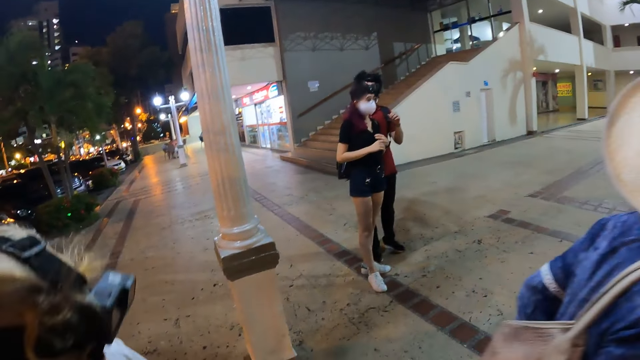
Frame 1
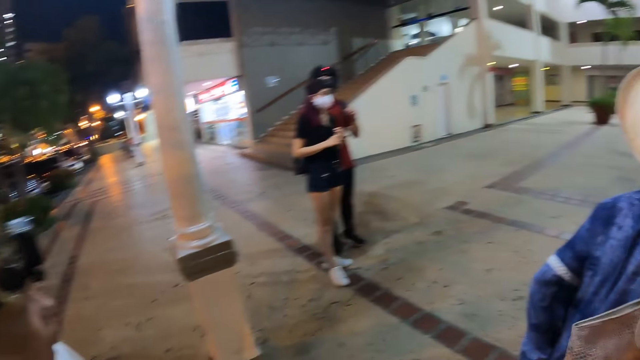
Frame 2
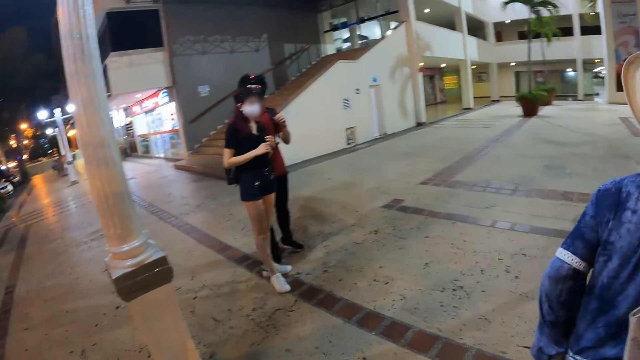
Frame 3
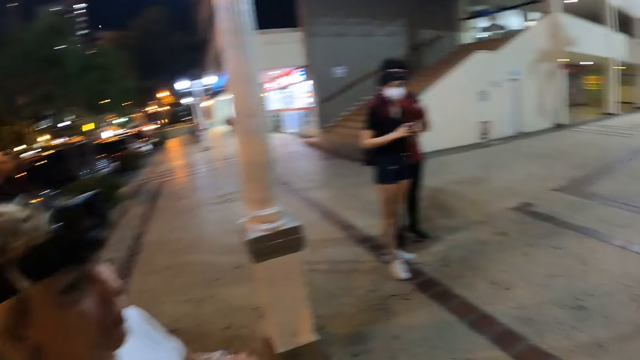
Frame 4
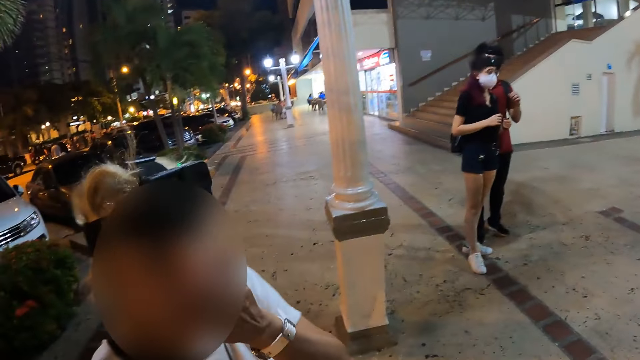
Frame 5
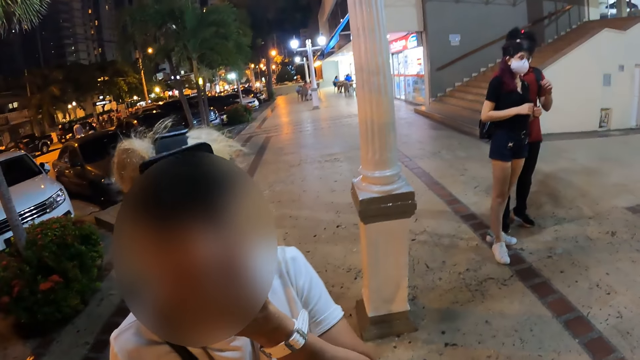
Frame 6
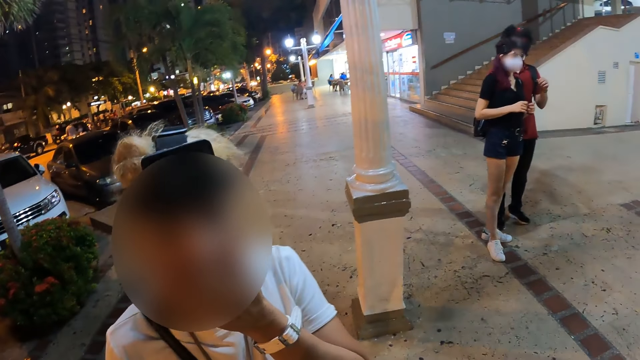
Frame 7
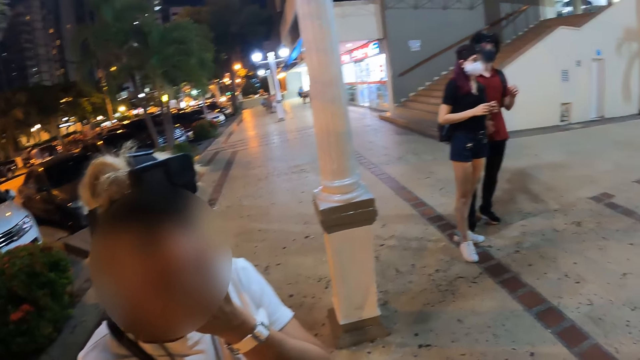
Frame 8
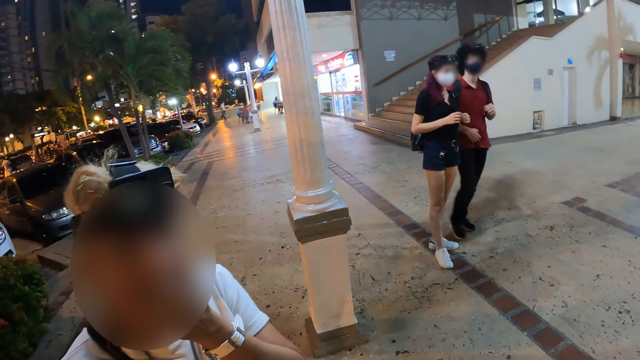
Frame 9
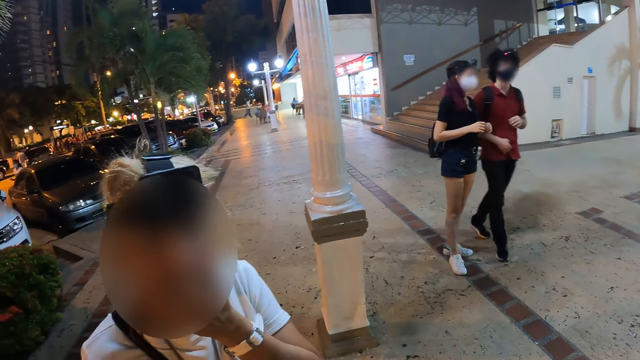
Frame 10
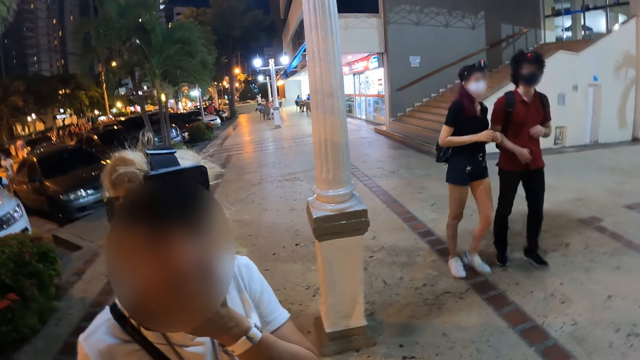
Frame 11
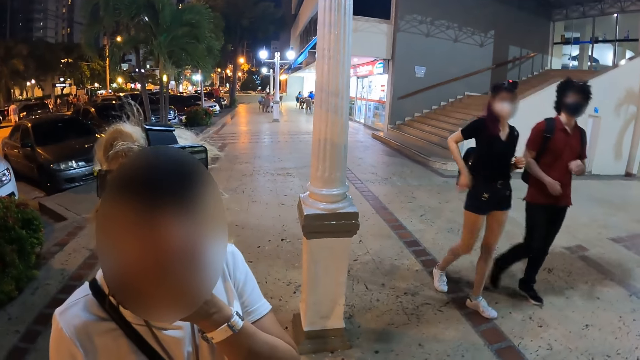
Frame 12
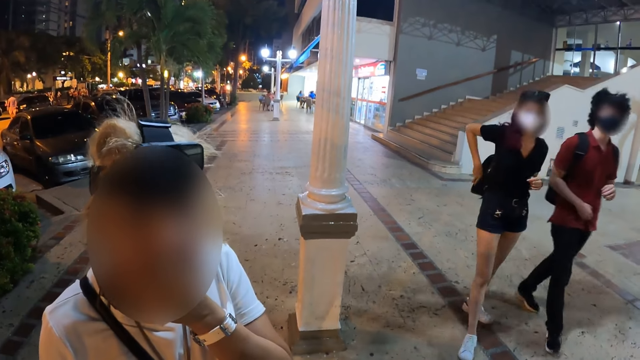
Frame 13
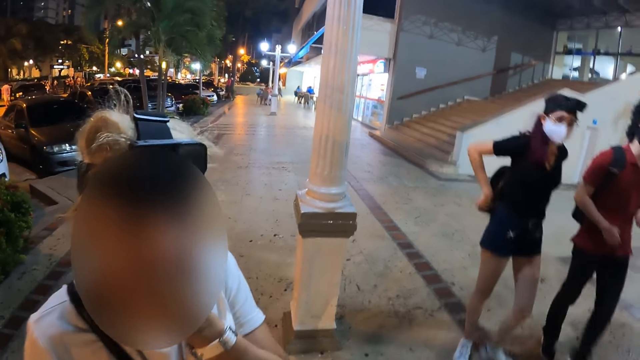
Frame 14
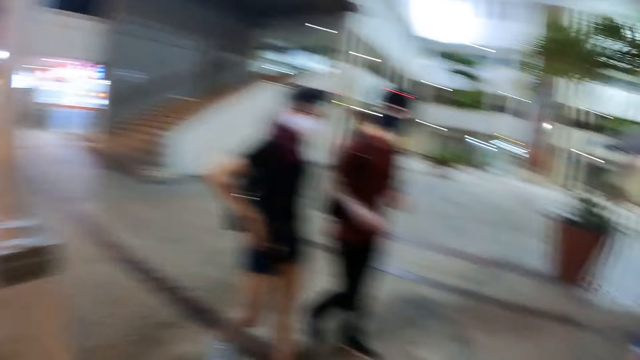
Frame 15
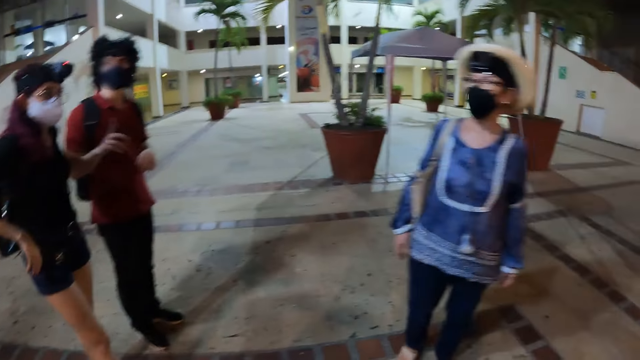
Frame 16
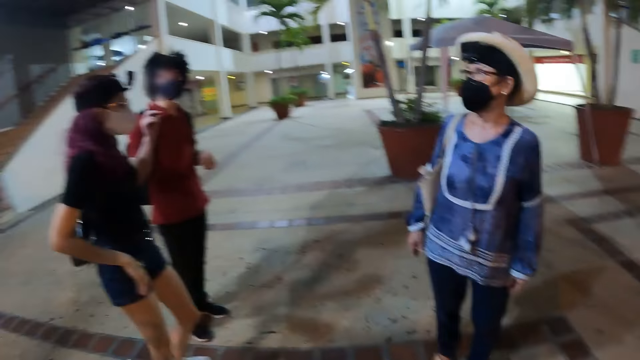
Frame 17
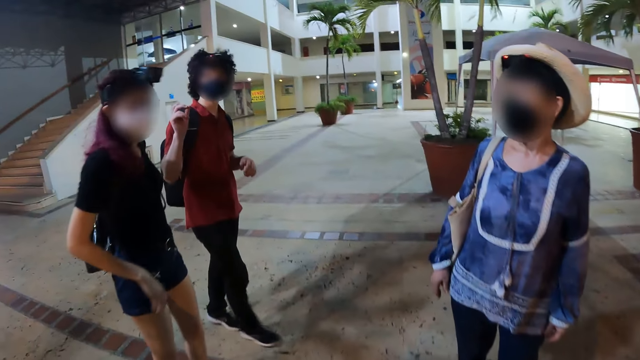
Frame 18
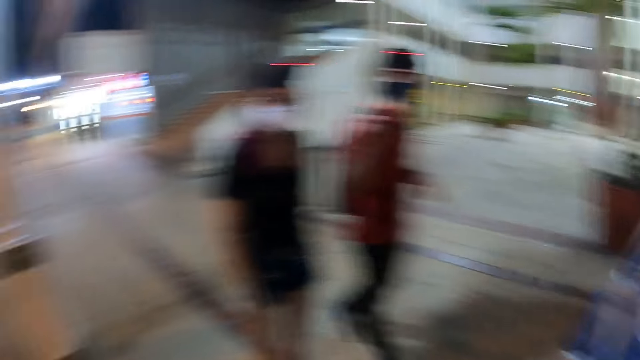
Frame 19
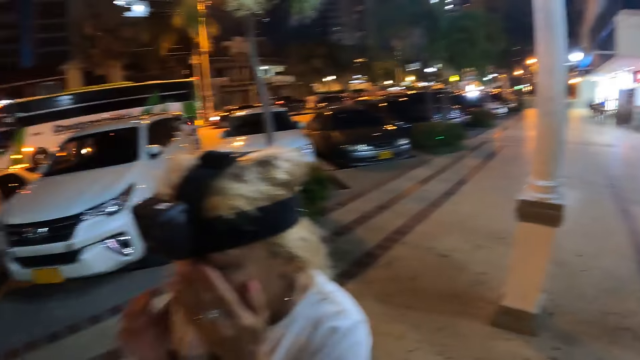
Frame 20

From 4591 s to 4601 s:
The woman raises her left hand towards her face. The camera wearer looks around a person. The man gesticulates with his right hand.

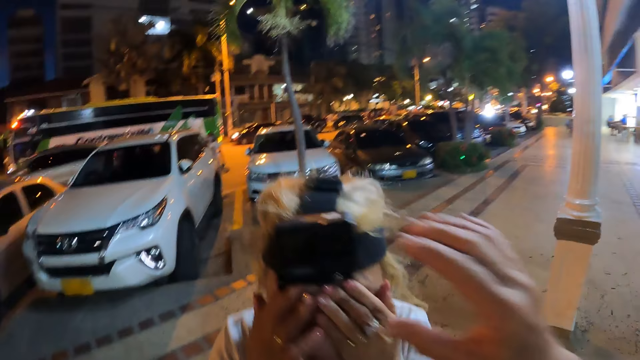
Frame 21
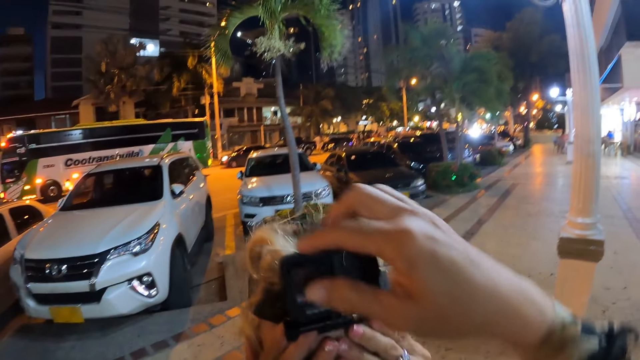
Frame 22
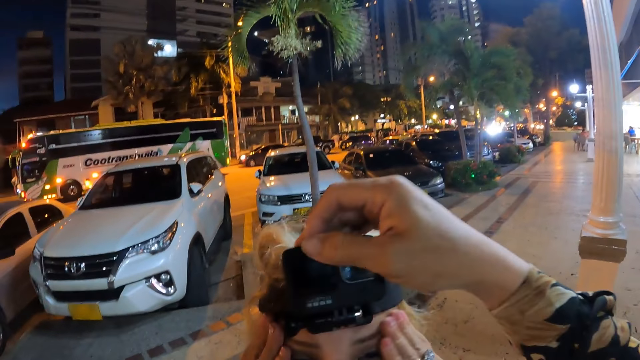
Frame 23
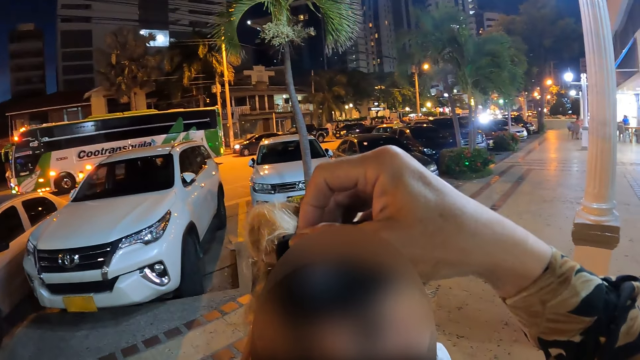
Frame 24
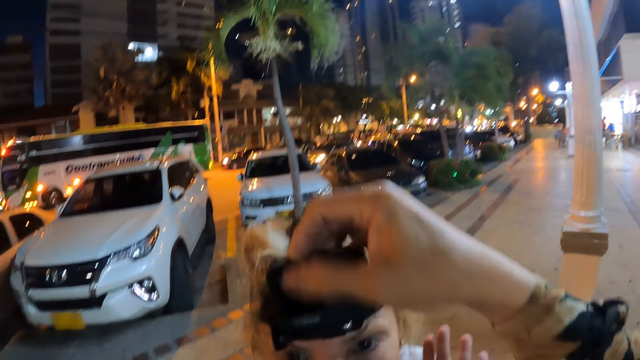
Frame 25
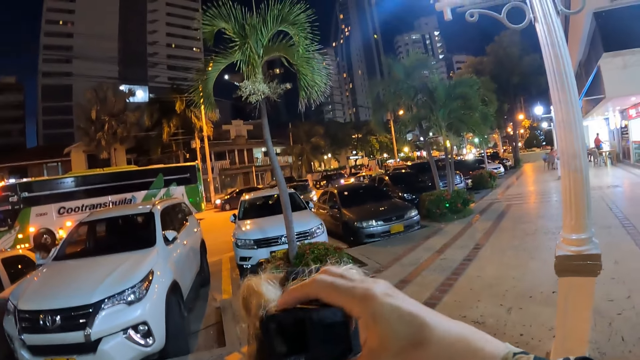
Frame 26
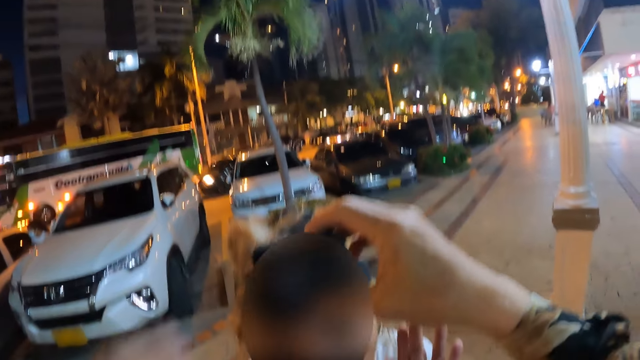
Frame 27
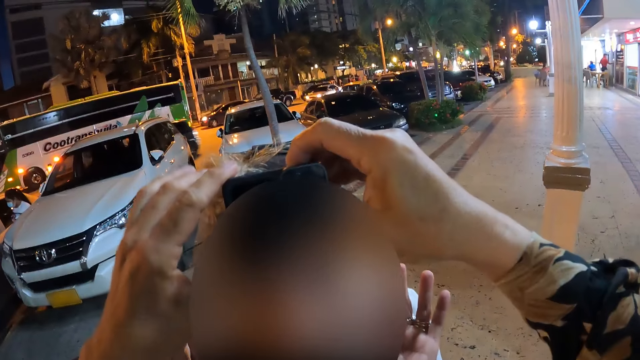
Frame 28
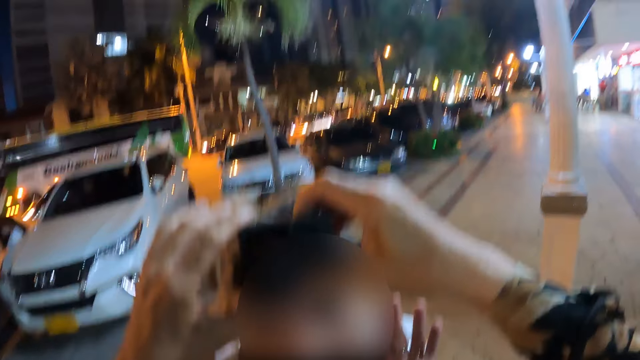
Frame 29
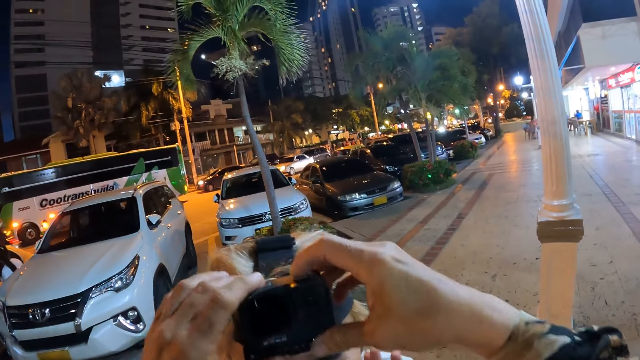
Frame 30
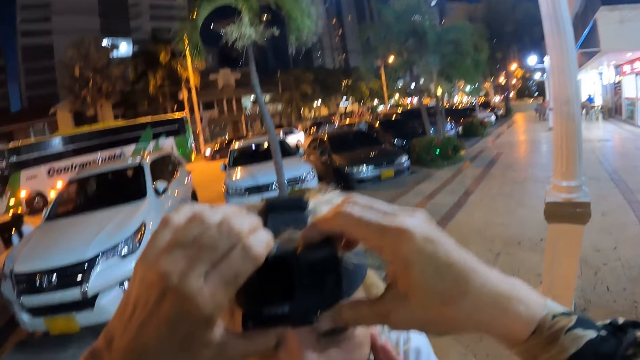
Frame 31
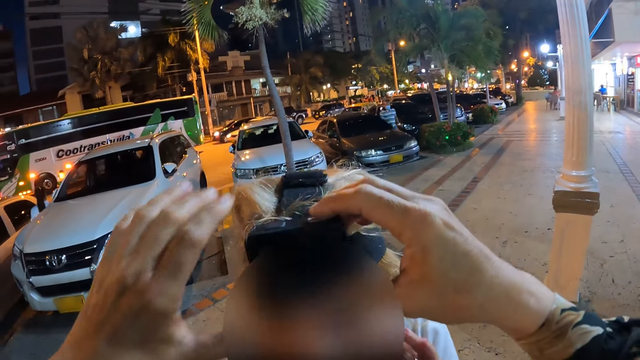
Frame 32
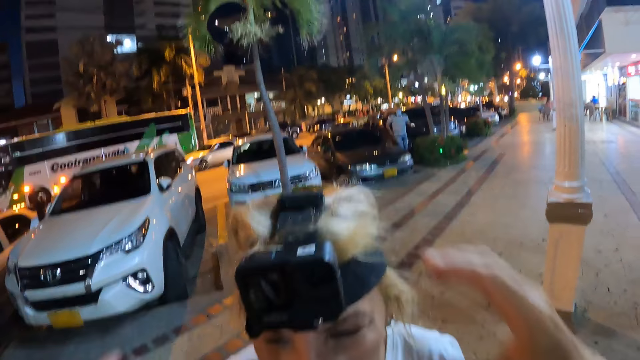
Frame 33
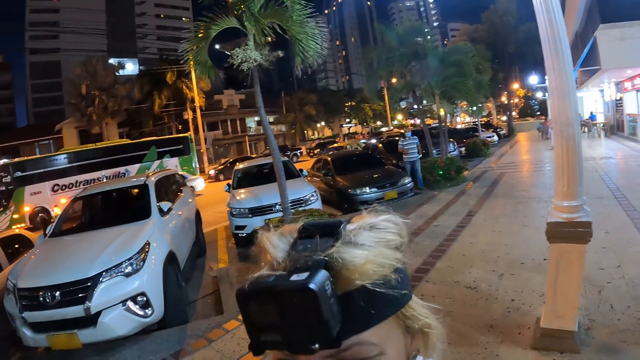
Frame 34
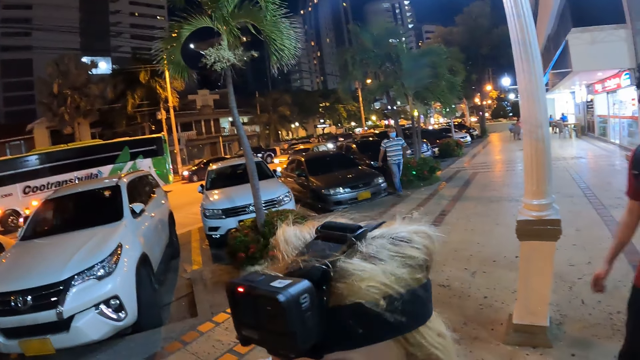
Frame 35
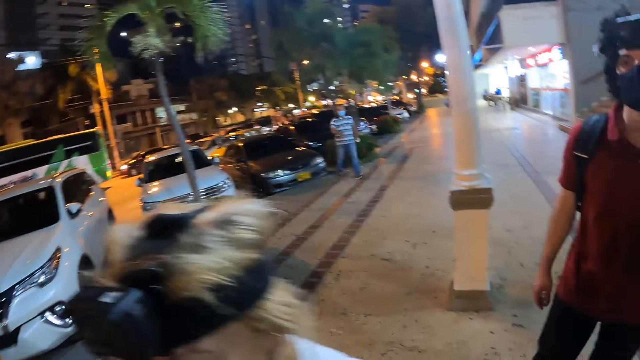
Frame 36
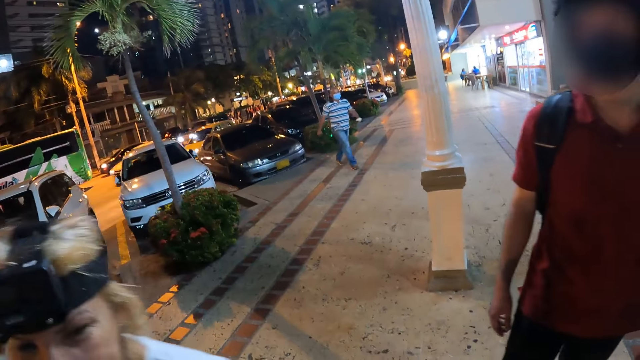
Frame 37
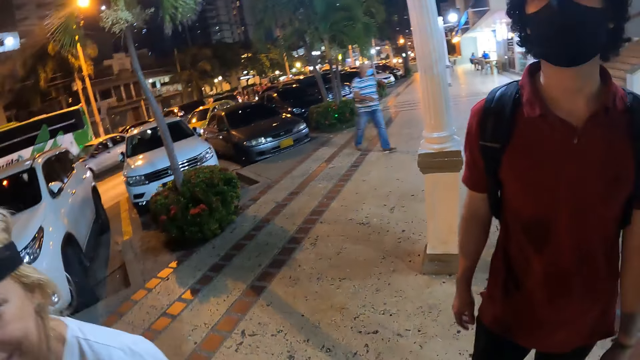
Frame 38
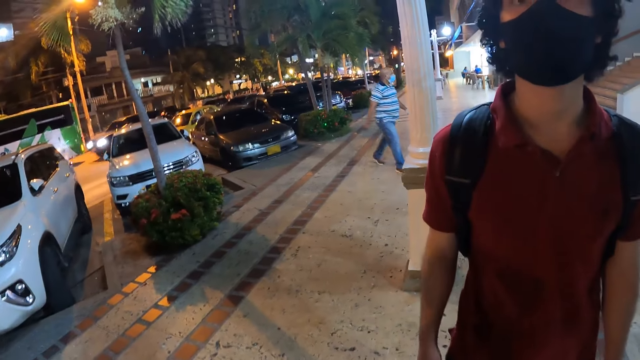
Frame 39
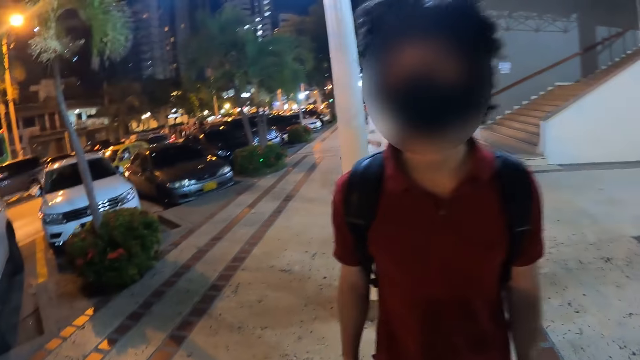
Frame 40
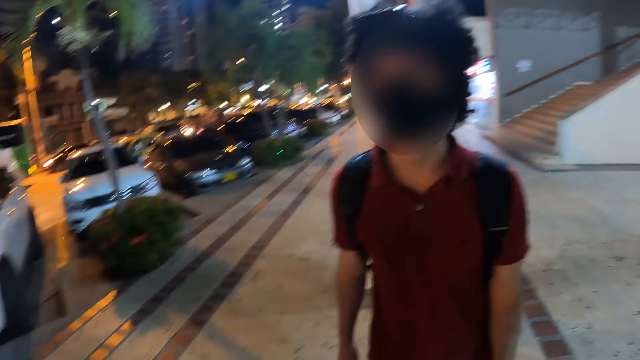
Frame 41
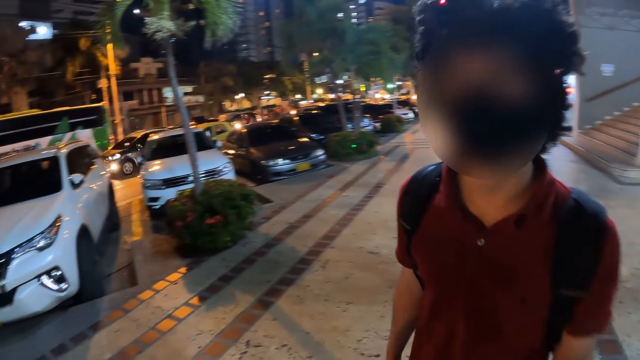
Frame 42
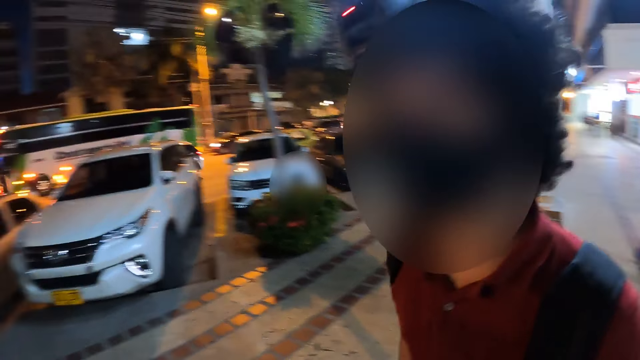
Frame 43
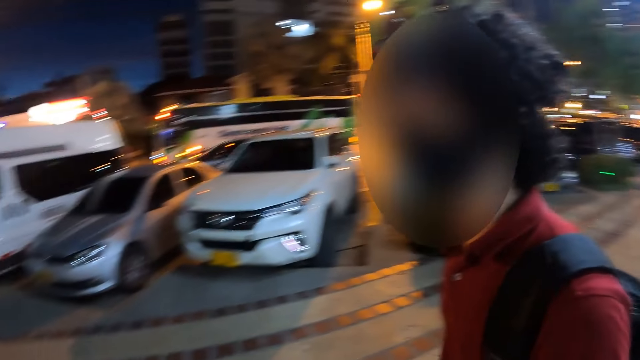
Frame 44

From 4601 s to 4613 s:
The camera wearer adjusts the camera on the woman's head with her right hand. She adjusts the camera on the woman's head with both hands. She removes her hands from the camera on the head of another woman.
